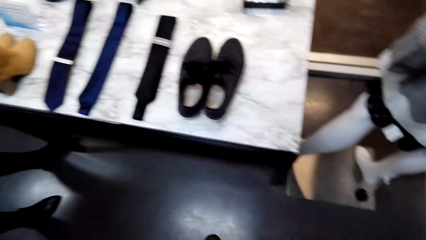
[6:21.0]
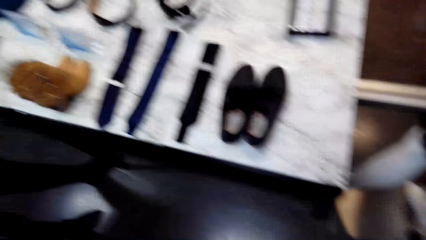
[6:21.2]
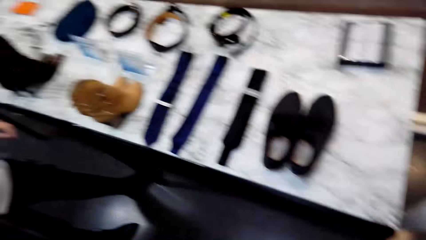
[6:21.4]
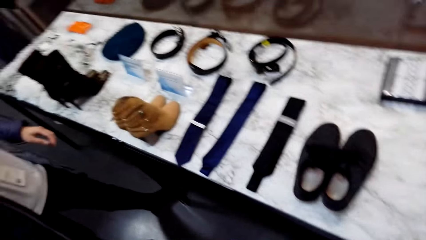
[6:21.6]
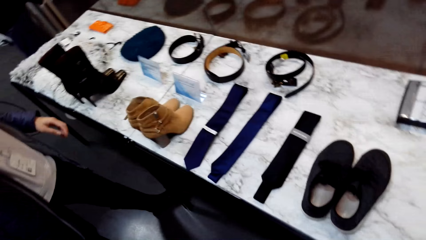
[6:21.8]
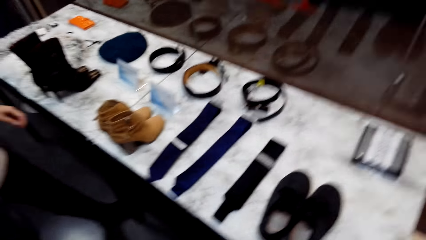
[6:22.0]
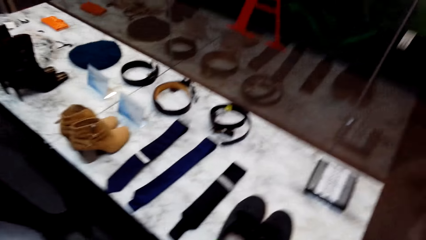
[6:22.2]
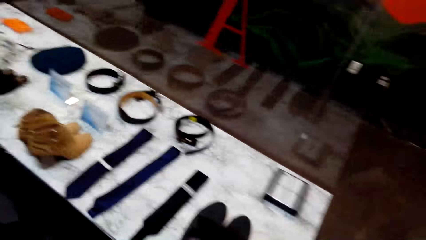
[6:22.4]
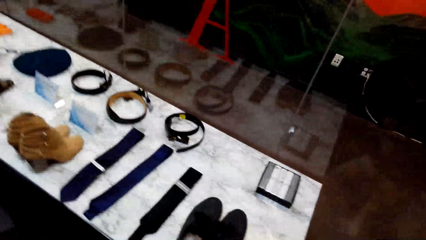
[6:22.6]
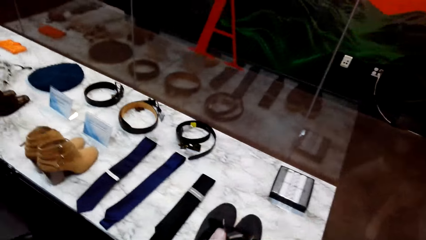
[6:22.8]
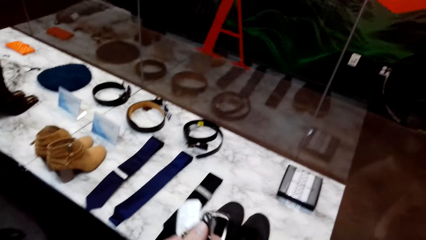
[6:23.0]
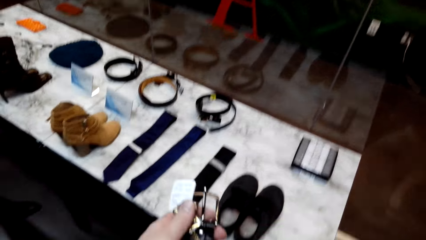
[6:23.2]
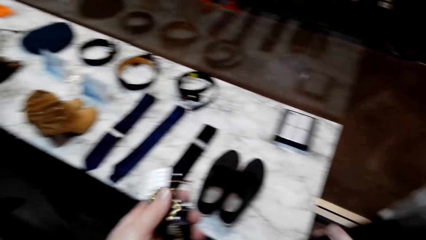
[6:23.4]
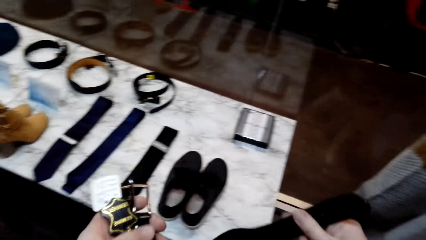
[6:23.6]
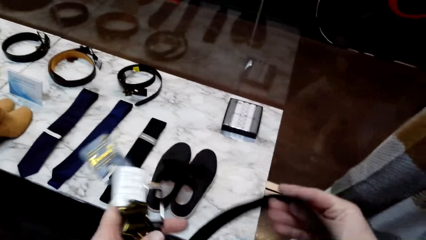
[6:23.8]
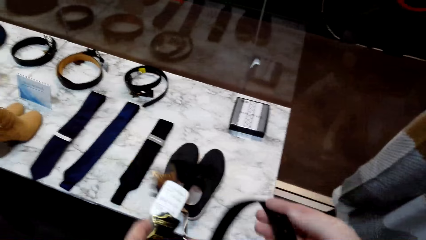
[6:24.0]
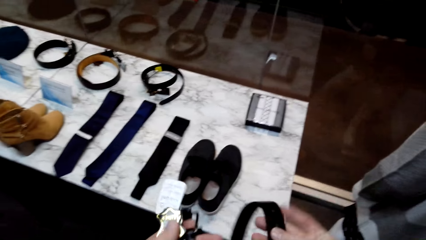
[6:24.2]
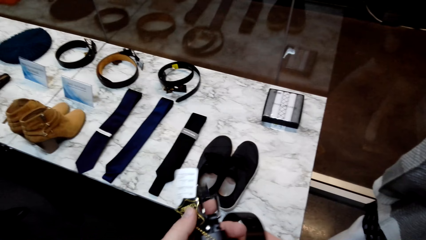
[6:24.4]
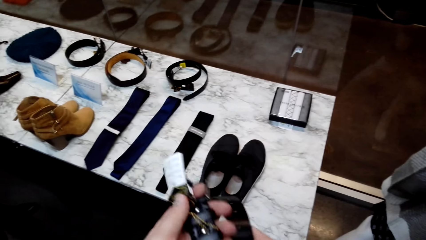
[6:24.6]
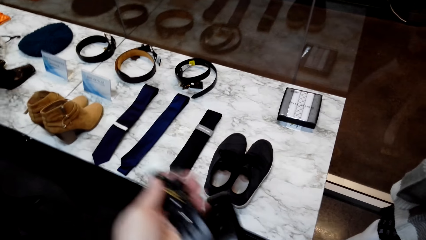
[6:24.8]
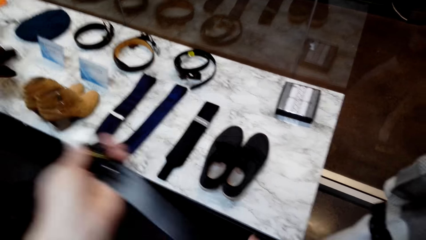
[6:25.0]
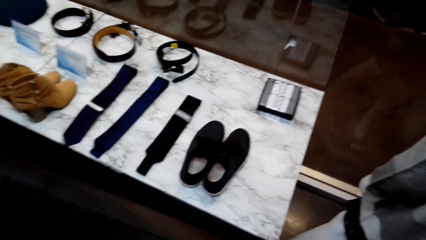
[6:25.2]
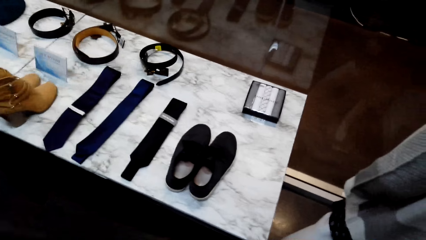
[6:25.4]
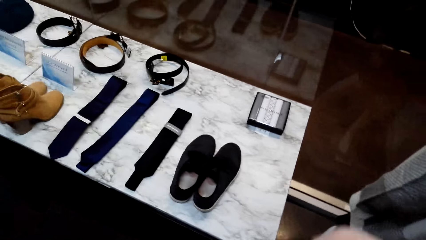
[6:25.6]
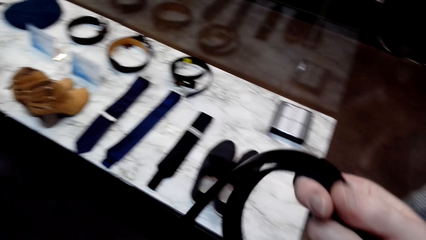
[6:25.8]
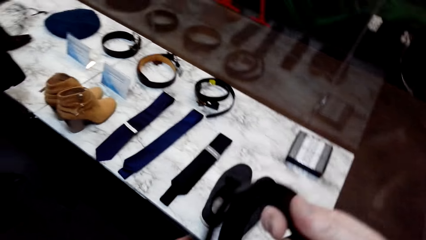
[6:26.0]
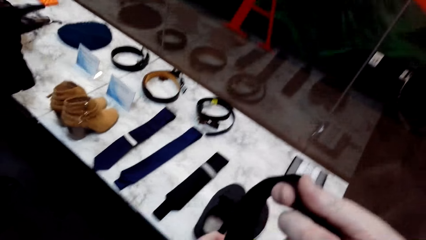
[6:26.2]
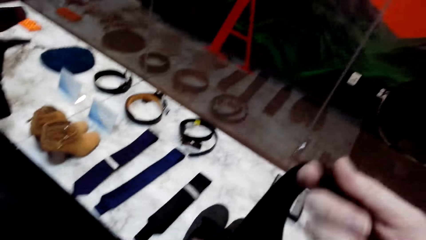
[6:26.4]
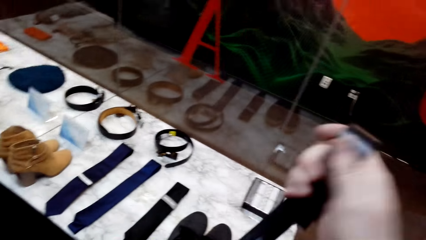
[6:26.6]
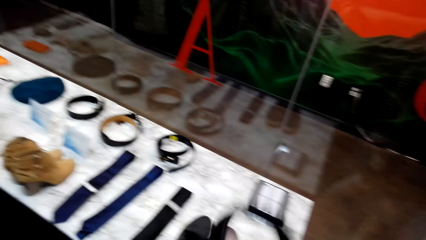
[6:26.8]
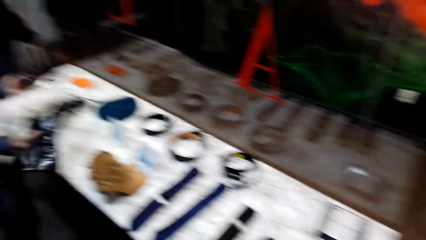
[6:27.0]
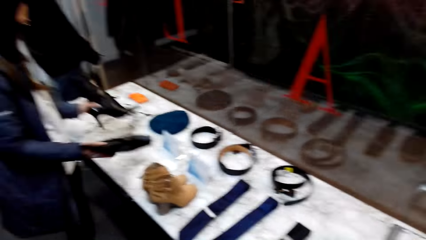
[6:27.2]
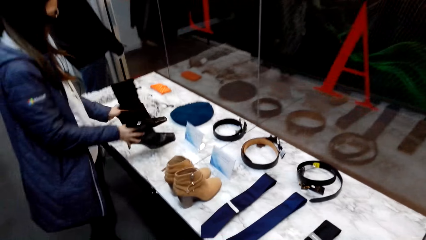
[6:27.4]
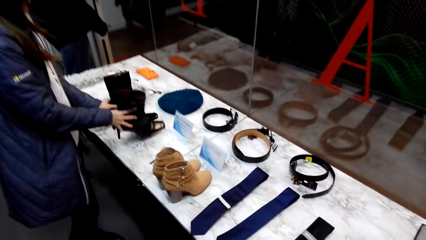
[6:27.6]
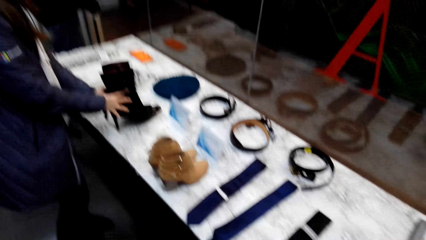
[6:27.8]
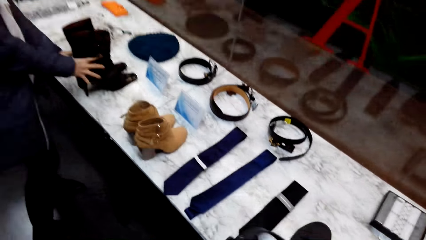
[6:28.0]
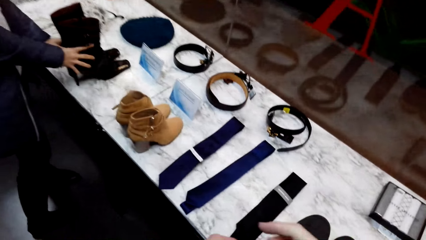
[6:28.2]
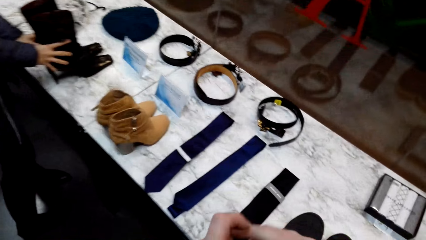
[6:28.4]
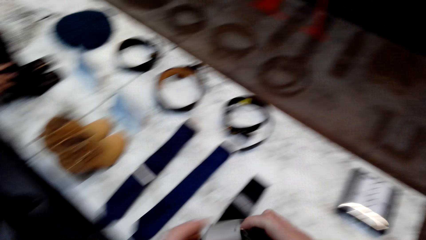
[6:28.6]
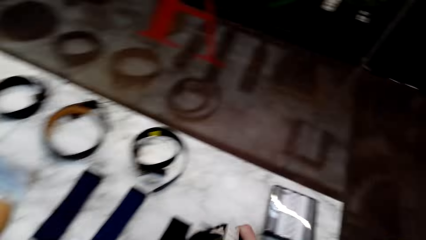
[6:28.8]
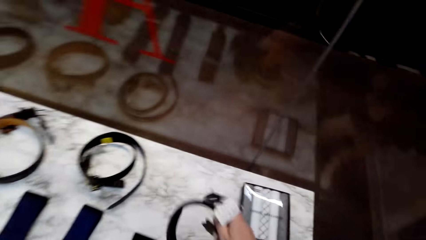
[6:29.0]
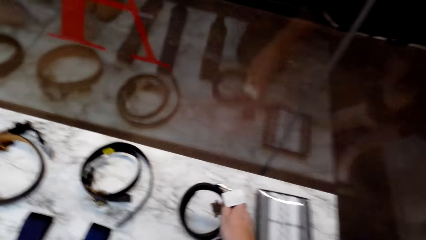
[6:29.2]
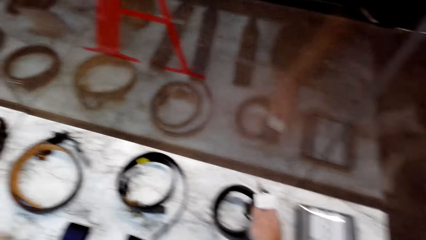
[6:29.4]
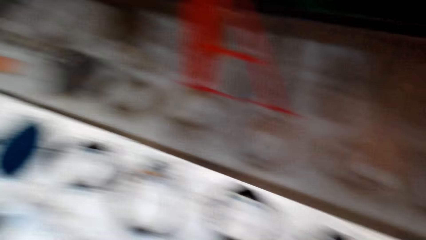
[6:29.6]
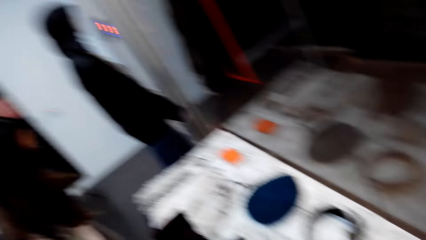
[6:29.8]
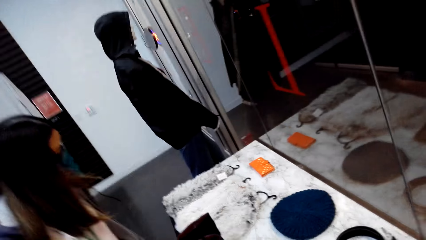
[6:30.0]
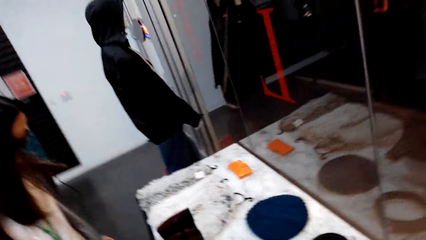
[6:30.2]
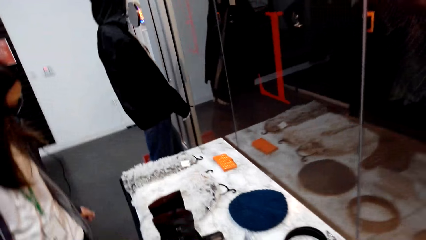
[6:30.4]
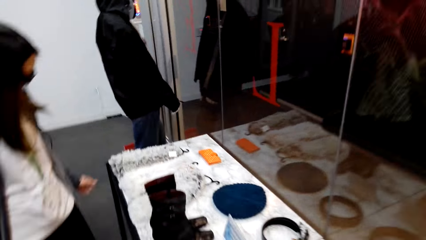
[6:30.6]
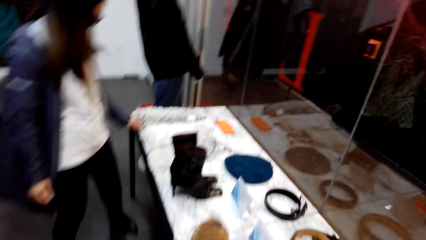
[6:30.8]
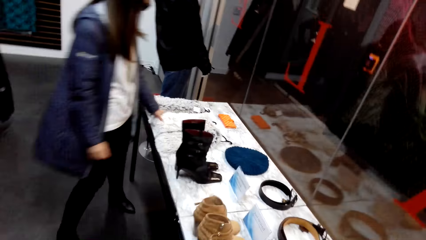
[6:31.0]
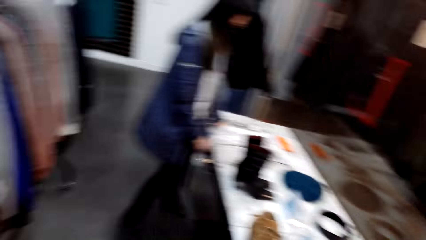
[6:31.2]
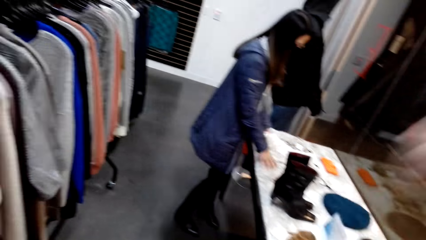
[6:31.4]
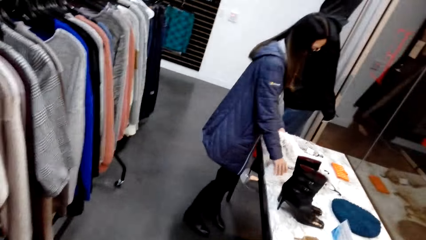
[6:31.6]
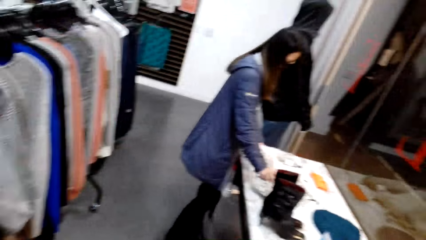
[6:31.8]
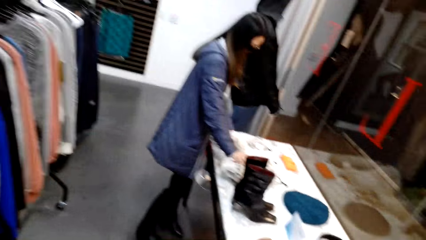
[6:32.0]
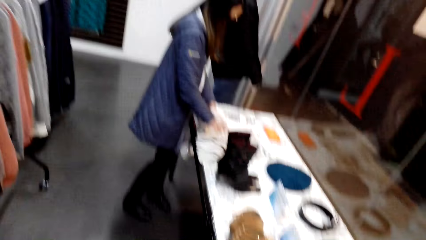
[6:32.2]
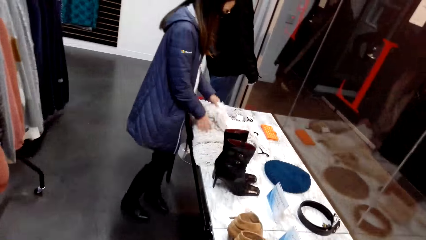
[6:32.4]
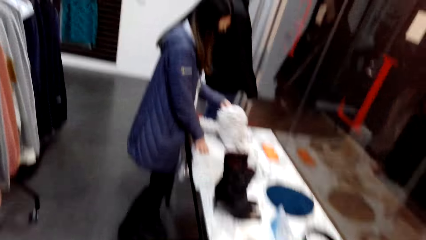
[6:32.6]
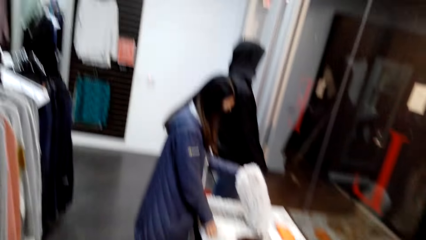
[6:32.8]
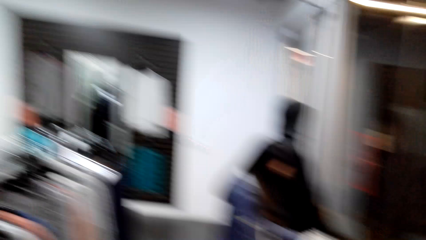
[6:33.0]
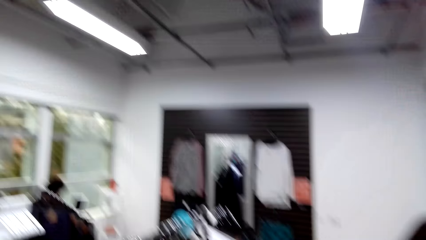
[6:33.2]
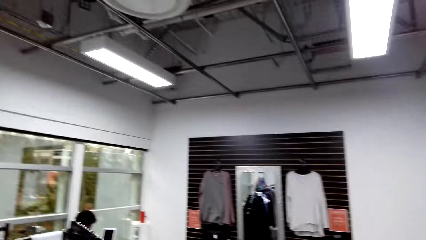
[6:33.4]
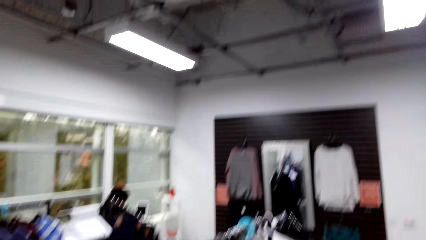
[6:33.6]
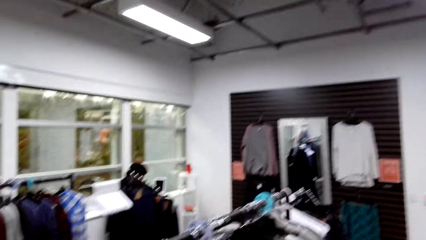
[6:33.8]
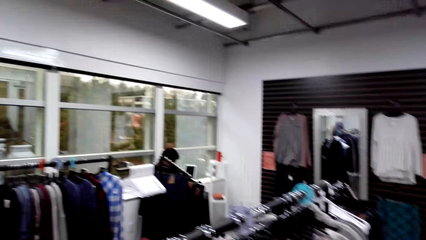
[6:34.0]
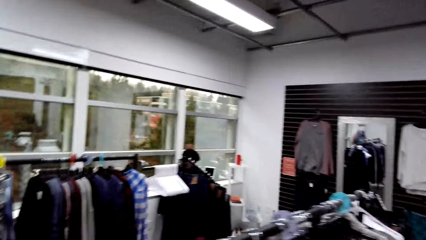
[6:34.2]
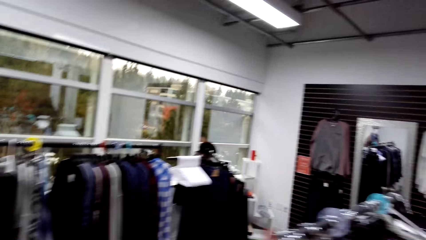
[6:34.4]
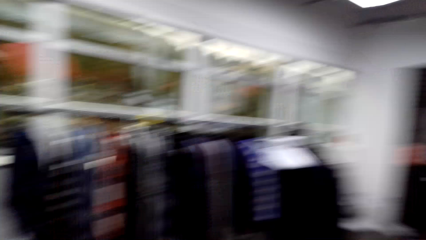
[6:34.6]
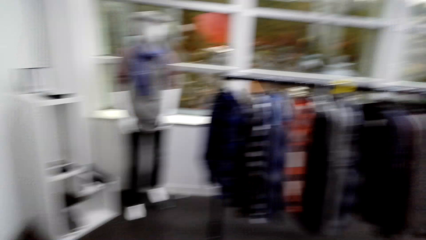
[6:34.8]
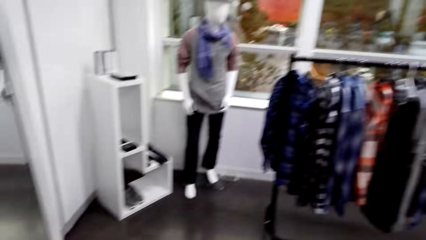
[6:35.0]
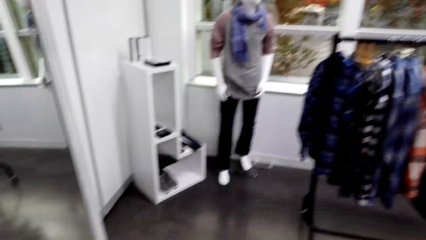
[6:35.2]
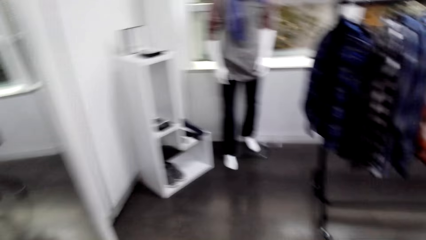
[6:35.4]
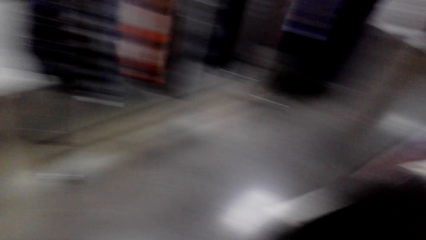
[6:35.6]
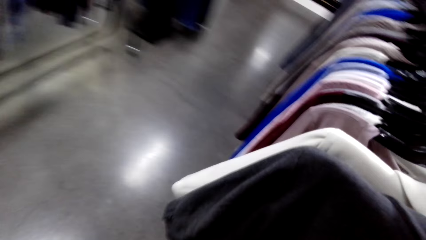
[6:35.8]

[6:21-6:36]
The camera wearer folds the belt. They touch the boot shoes. A woman puts the boot down. The camera wearer puts the belt down. The woman picks up the scarf. The camera wearer walks around.
